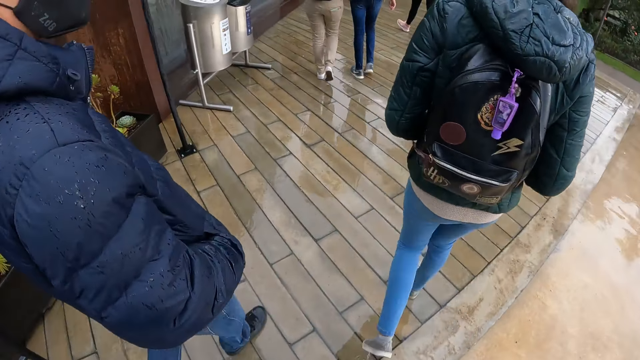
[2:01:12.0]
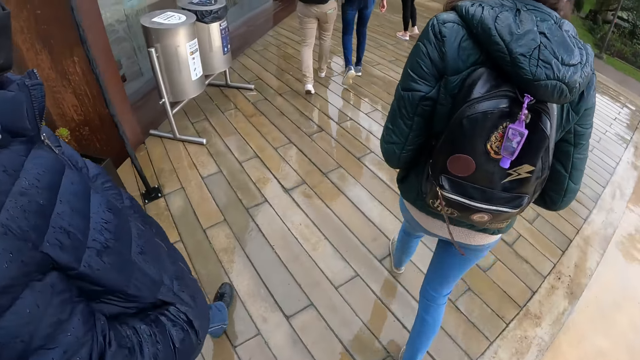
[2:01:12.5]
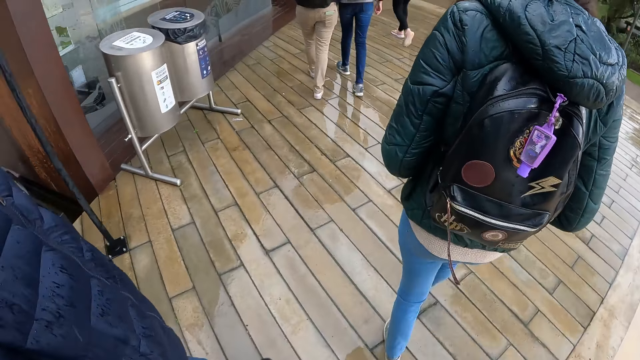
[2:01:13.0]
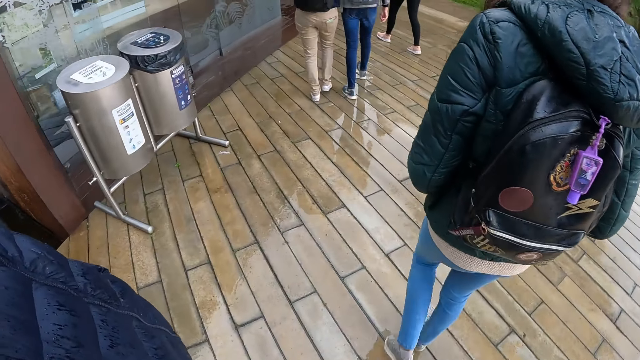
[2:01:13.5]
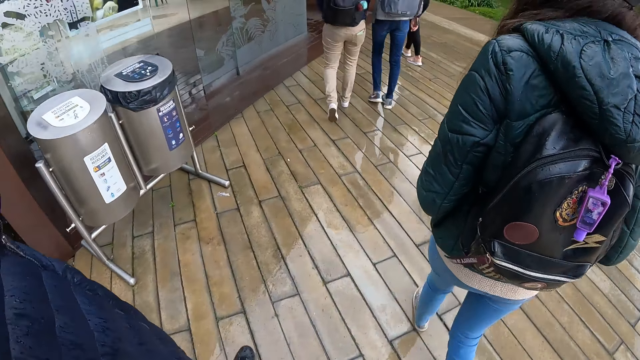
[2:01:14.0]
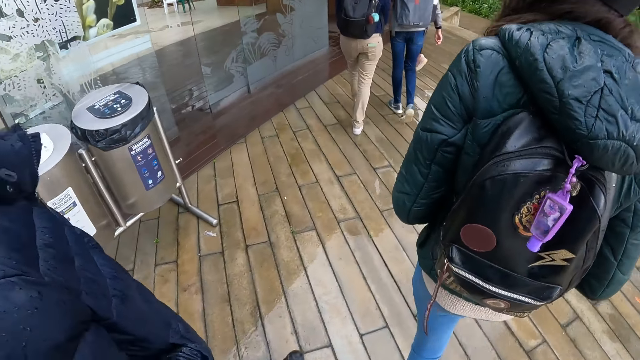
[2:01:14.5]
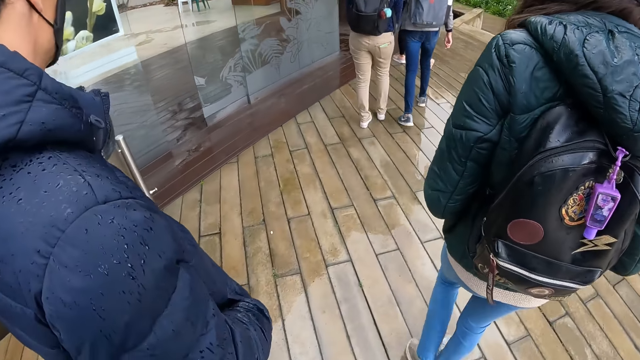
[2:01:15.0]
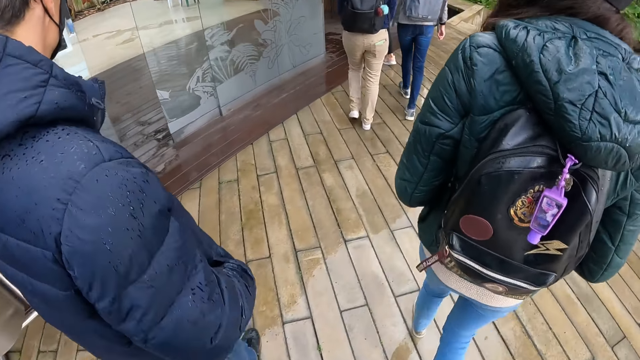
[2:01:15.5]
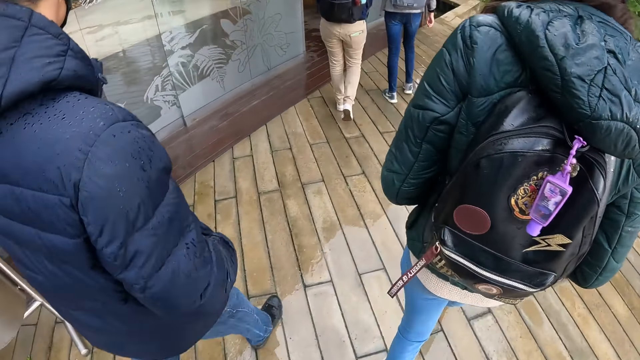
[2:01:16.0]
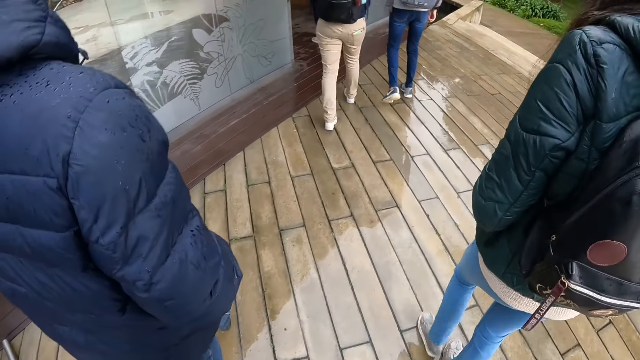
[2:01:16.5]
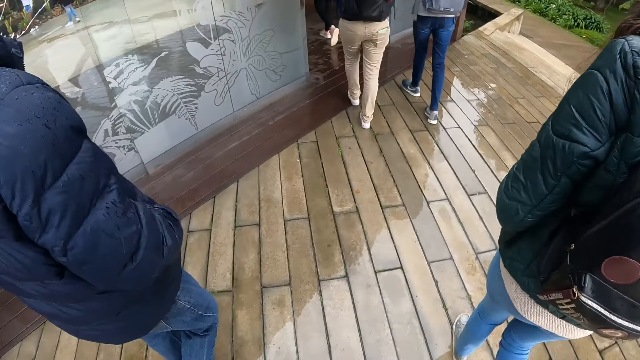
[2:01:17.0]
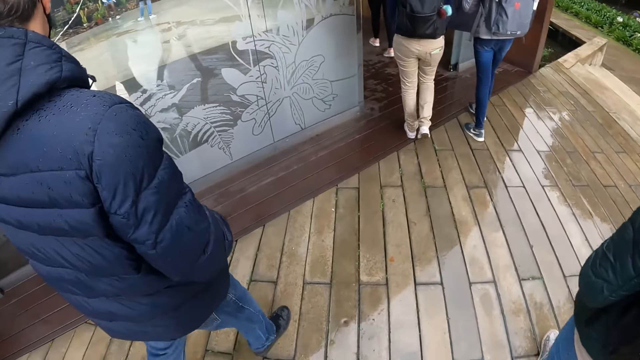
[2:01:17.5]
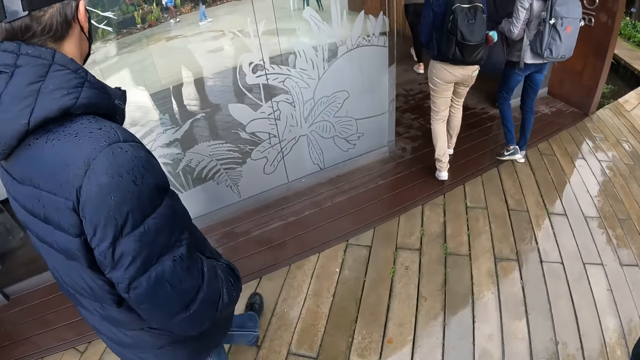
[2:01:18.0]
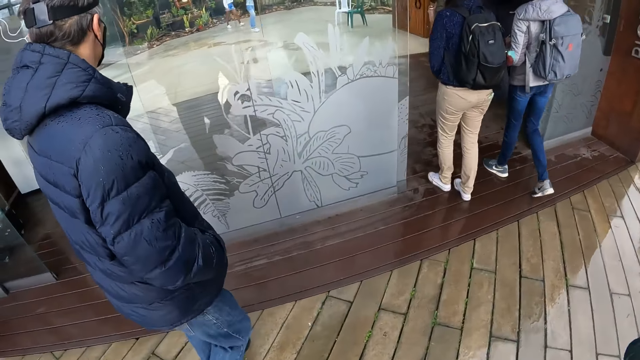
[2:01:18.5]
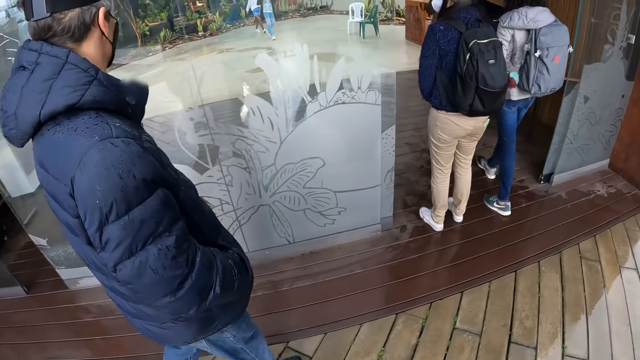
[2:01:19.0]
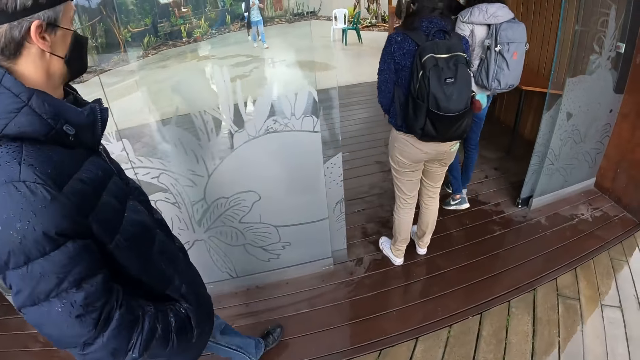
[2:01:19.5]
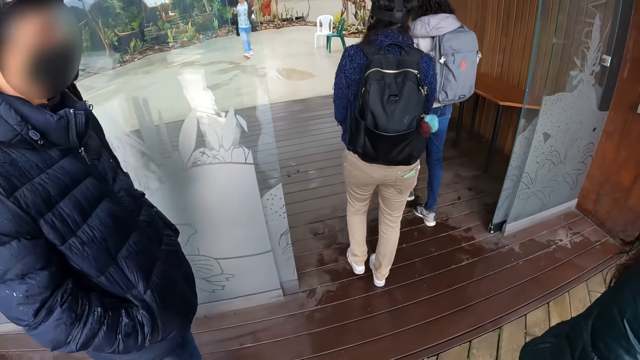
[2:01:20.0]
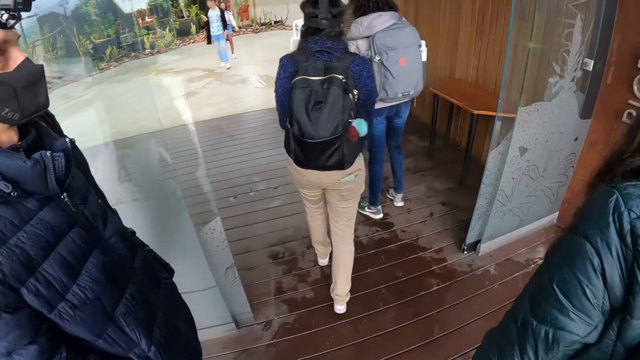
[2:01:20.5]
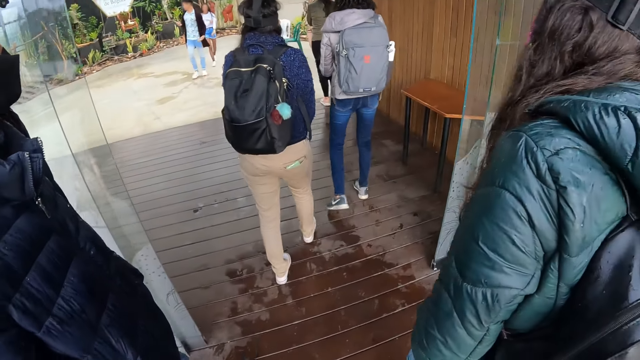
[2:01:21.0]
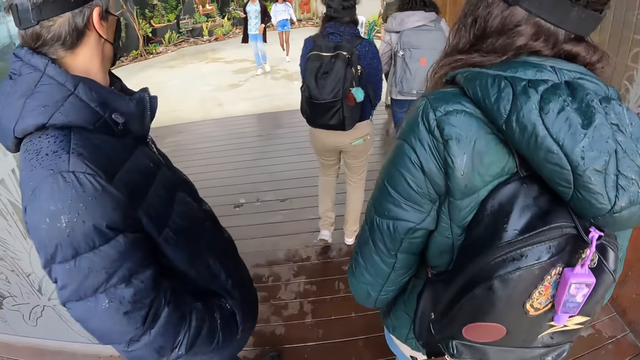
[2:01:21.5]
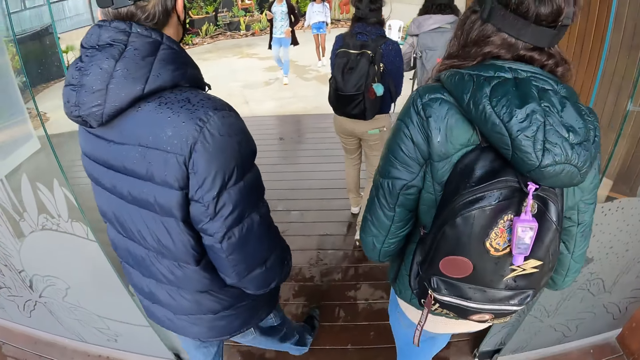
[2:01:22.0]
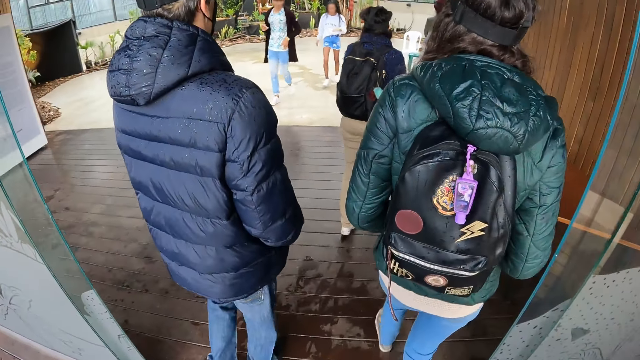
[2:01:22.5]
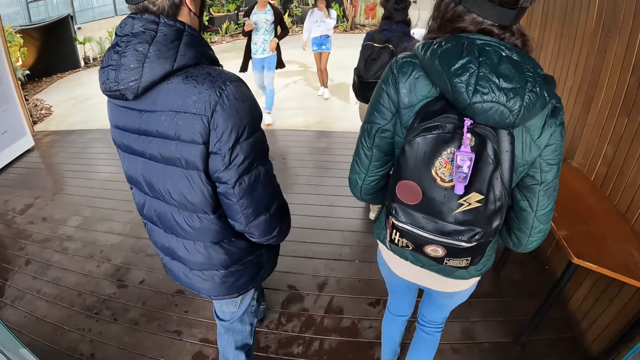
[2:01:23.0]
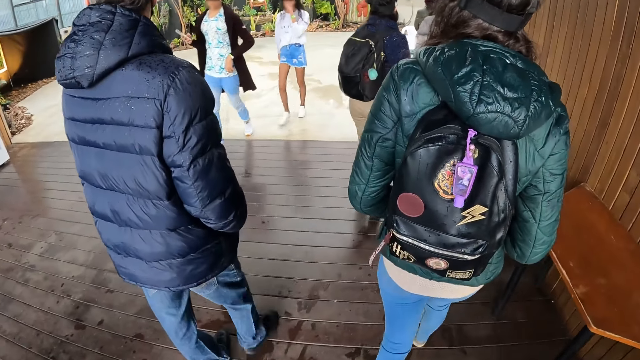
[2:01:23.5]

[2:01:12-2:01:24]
A lady walks around. A man walks around.

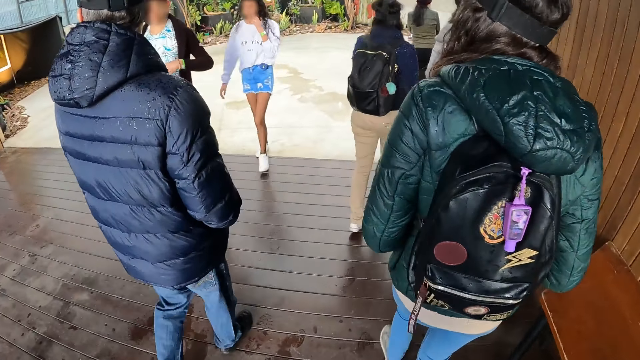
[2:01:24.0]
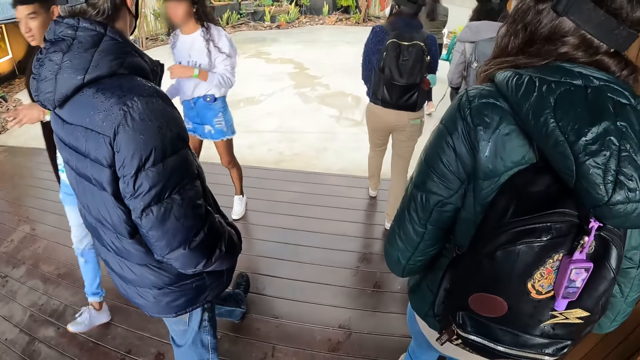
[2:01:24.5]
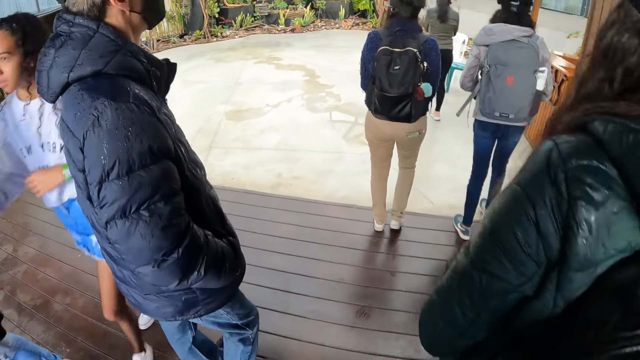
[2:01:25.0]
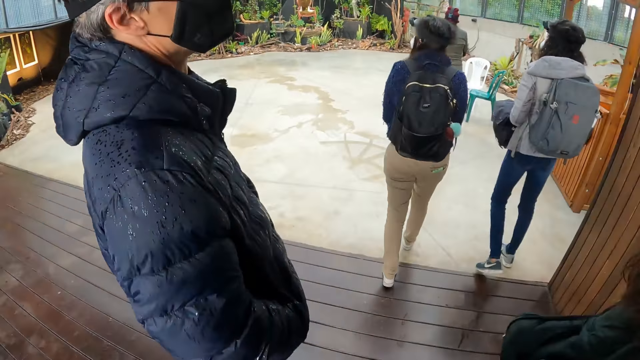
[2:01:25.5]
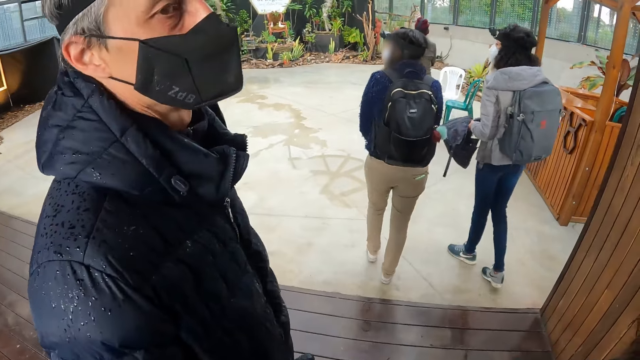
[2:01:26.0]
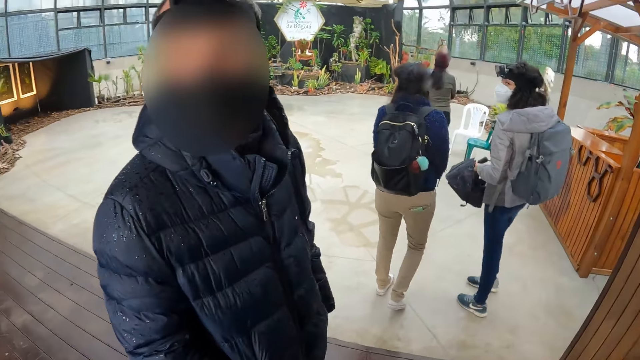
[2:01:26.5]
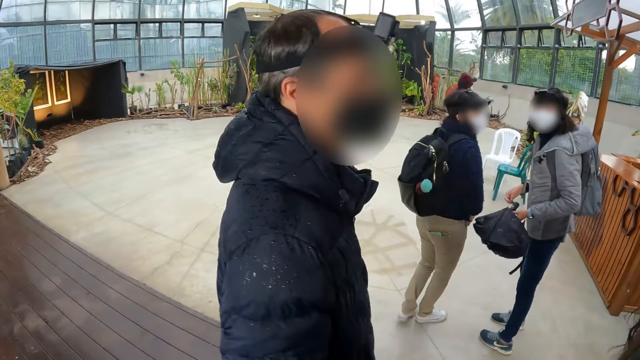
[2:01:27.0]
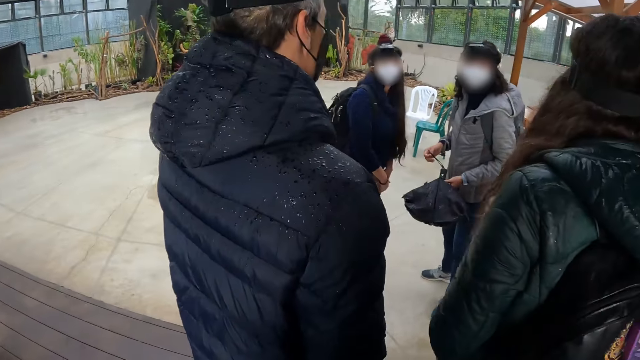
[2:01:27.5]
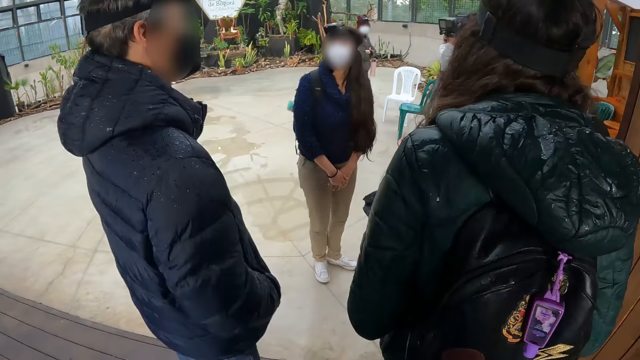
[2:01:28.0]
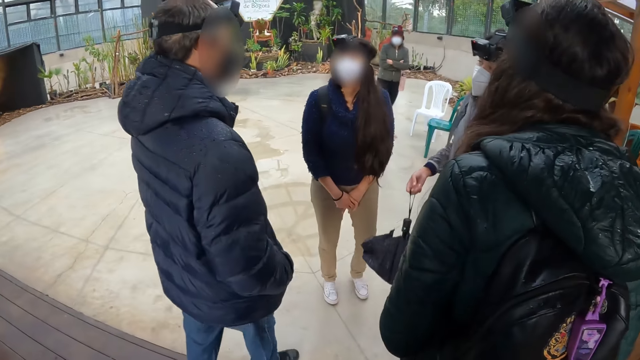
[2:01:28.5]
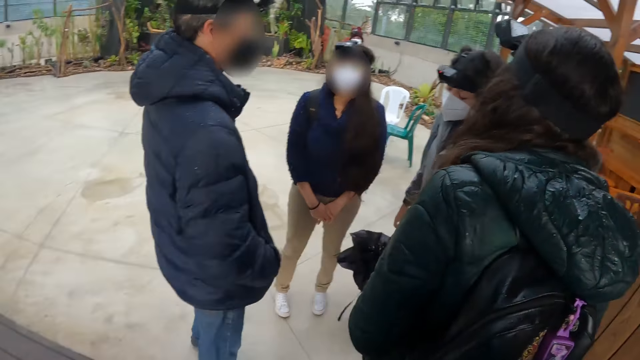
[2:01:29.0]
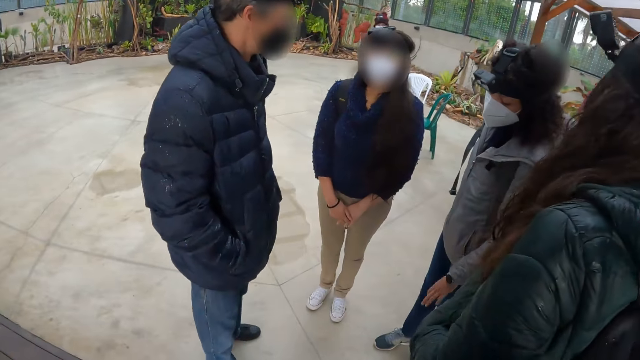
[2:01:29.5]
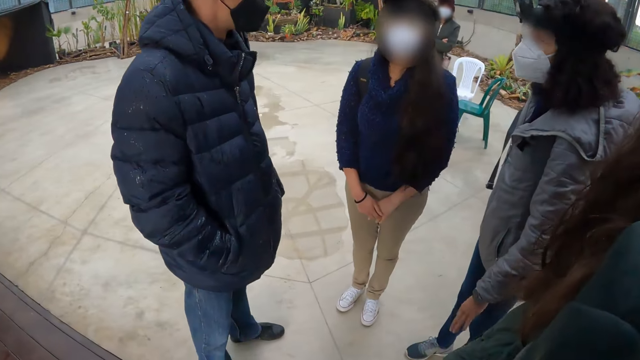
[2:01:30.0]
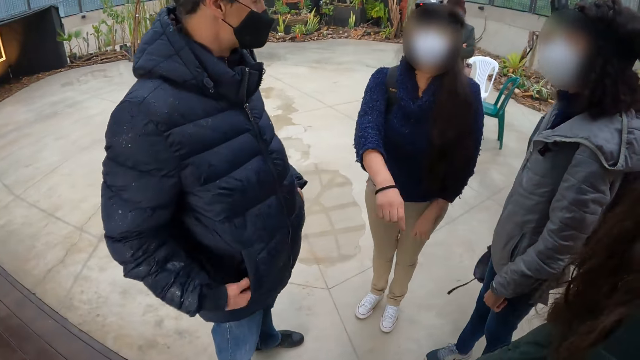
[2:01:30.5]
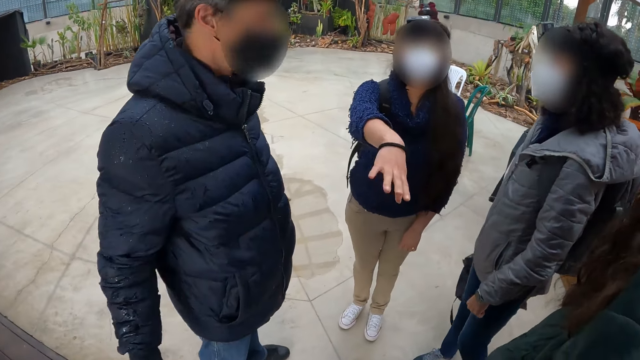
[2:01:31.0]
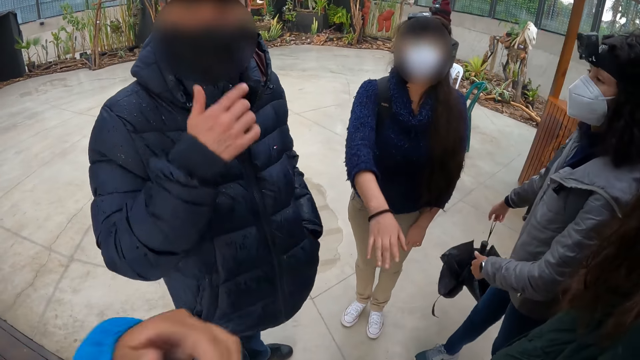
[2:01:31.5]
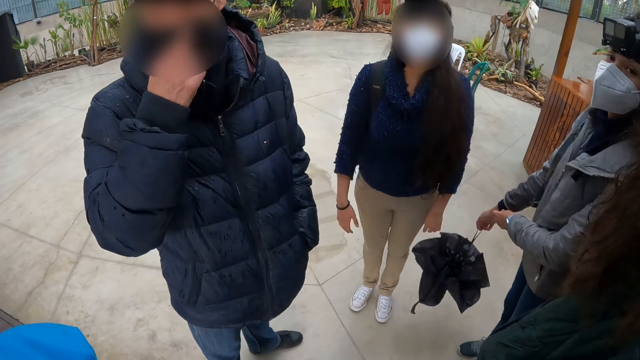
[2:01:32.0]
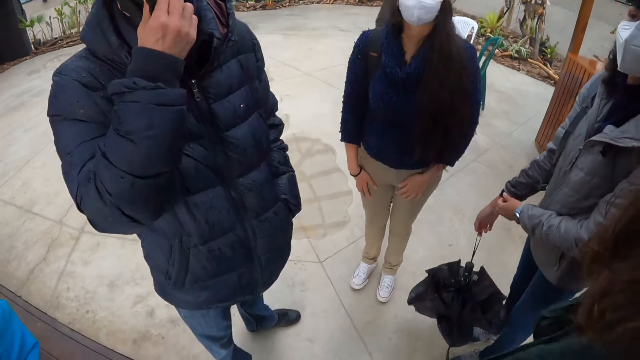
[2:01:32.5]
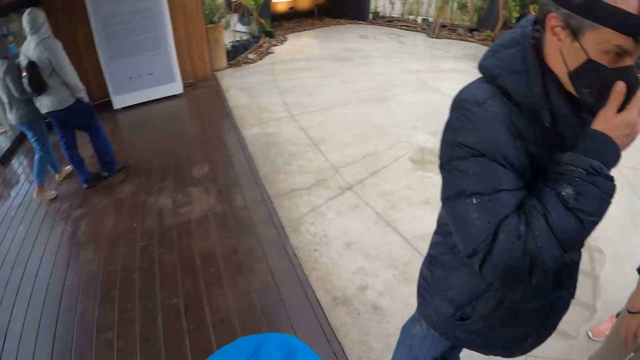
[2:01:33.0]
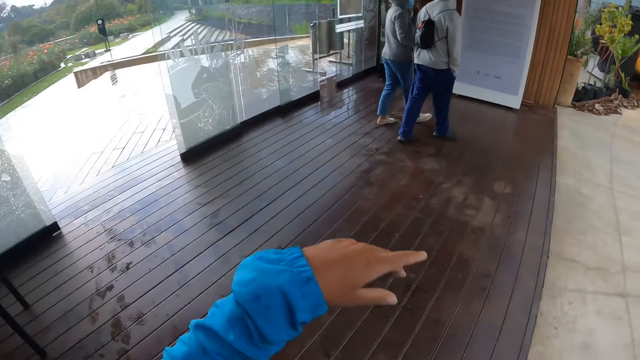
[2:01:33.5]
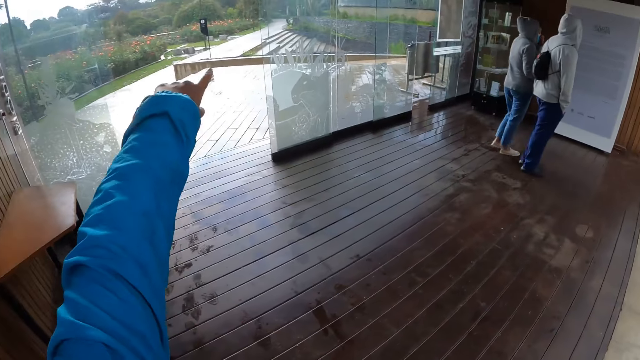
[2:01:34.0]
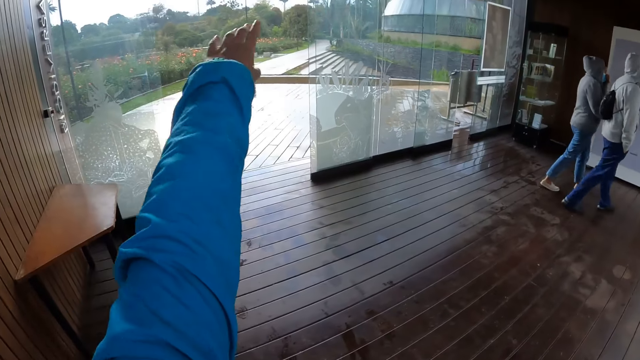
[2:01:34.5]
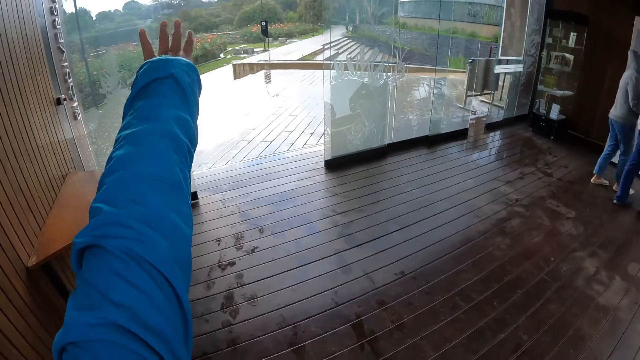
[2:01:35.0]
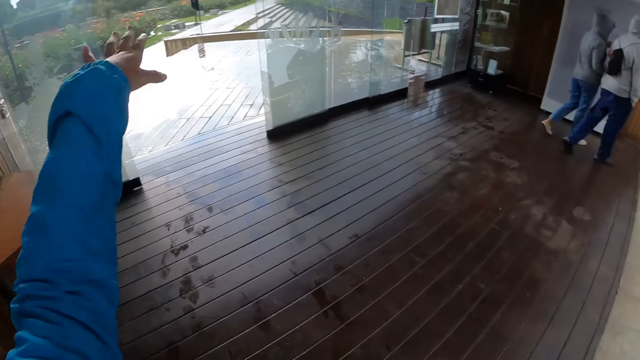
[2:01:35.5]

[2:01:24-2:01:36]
A man walks past the camera wearer. A woman holds an umbrella in her hands. The woman holds the umbrella in her right hand. A lady stretches a hand. Another man touches a face mask. The camera wearer looks around. She gestures with her left hand. A third man walks around. Another lady walks around. The camera wearer points in the other direction.
